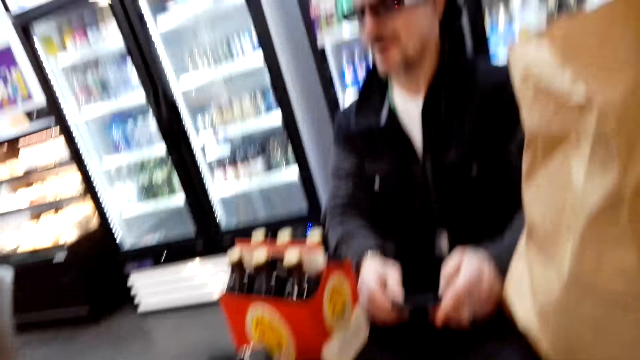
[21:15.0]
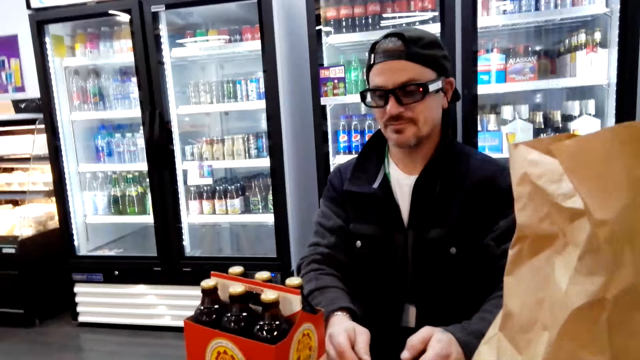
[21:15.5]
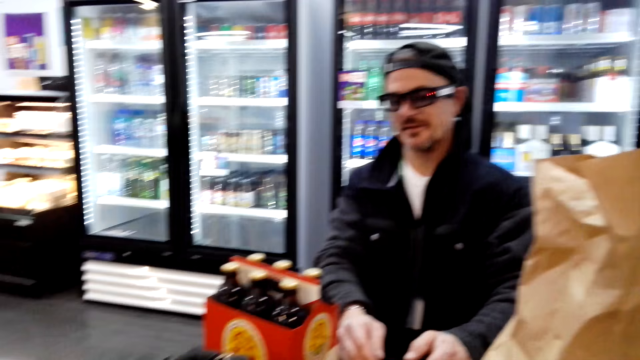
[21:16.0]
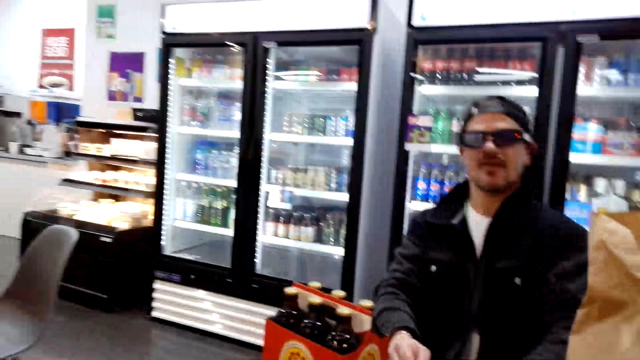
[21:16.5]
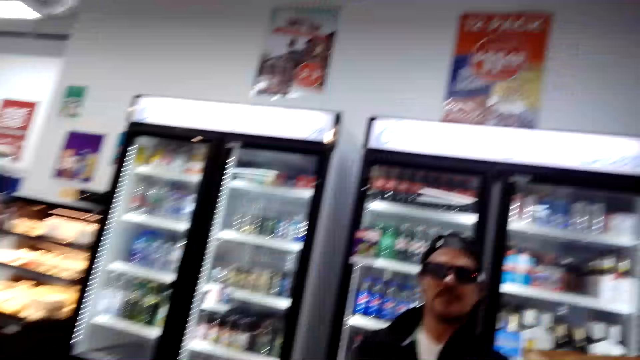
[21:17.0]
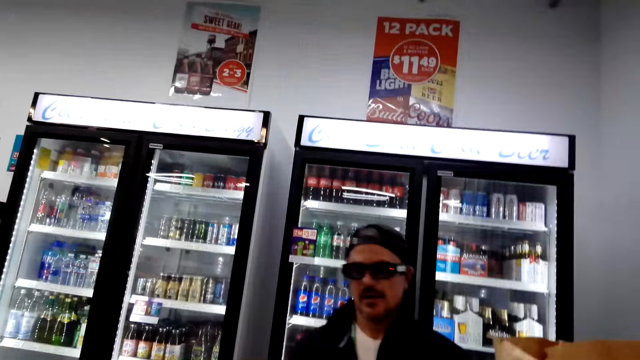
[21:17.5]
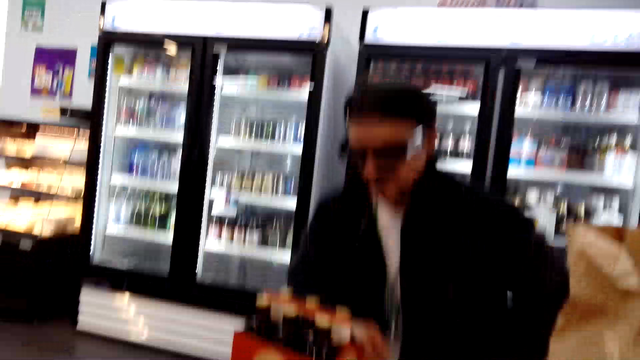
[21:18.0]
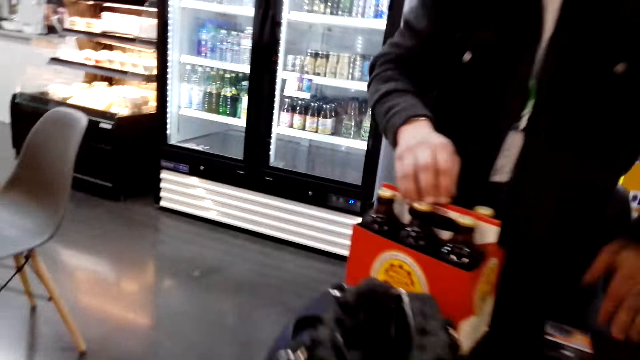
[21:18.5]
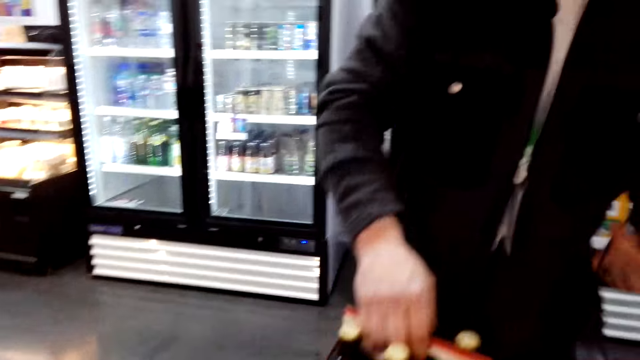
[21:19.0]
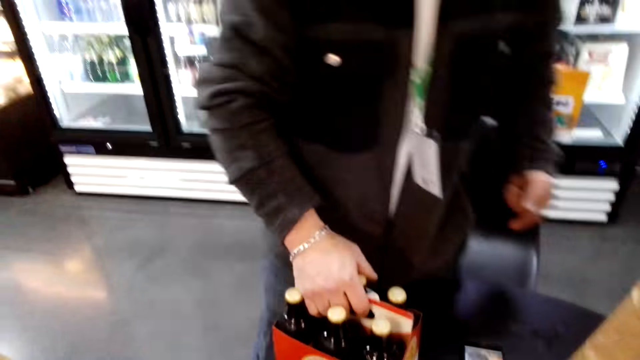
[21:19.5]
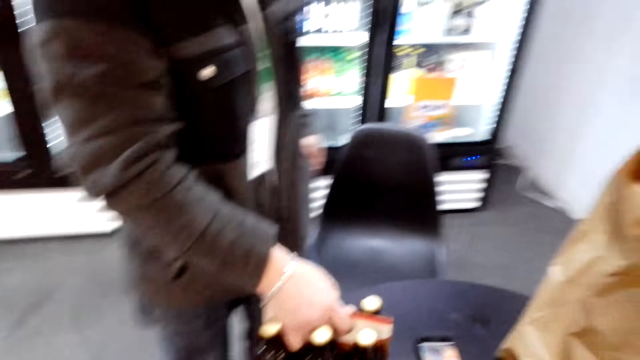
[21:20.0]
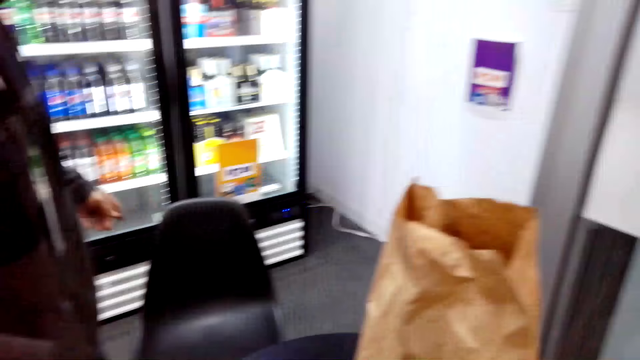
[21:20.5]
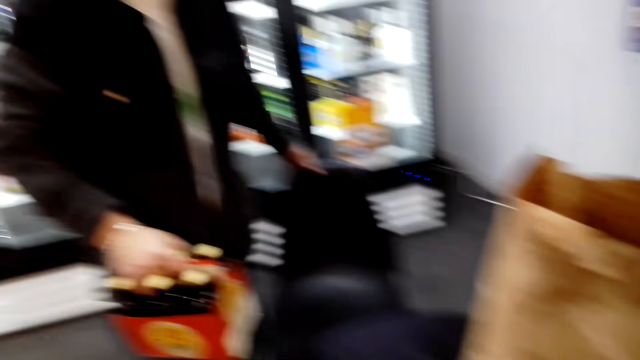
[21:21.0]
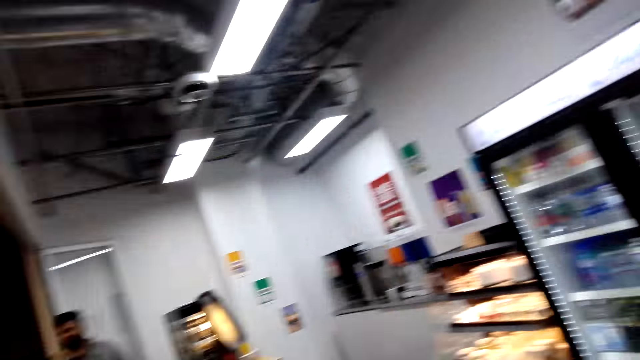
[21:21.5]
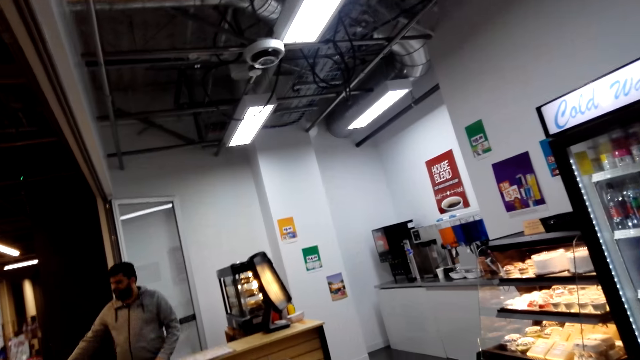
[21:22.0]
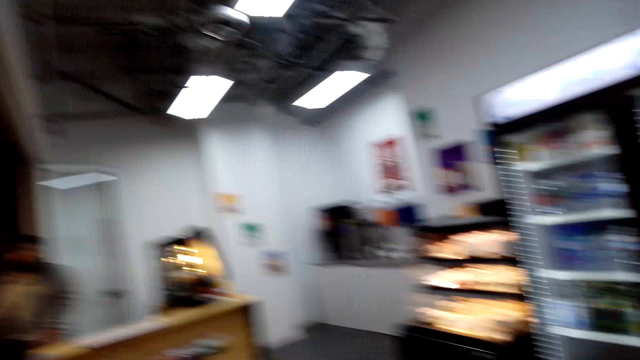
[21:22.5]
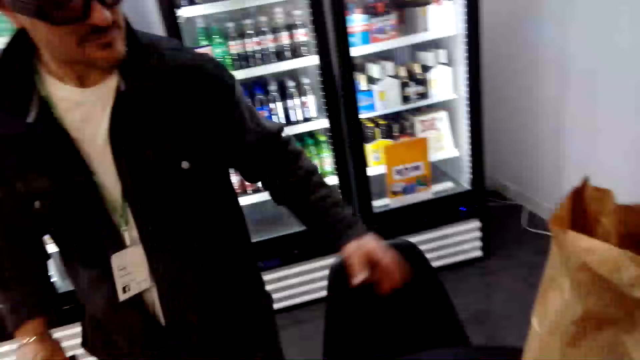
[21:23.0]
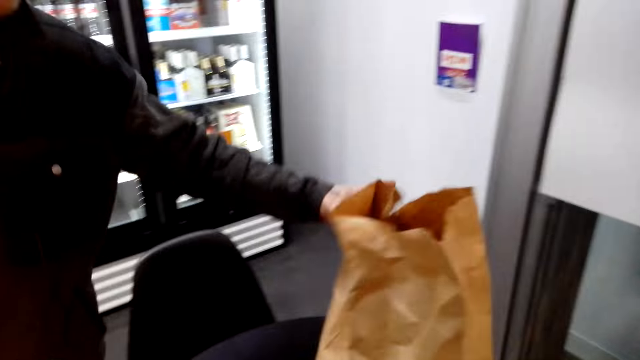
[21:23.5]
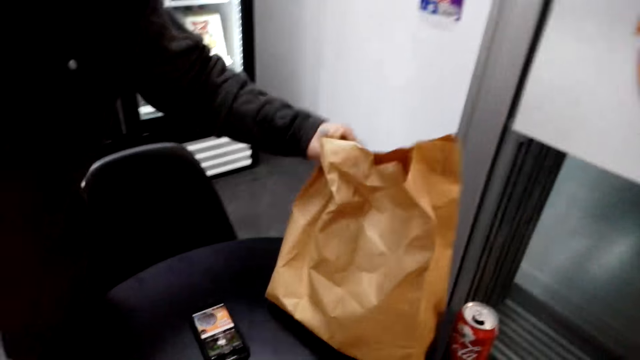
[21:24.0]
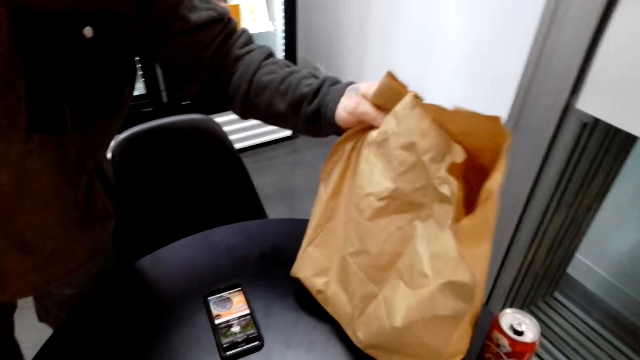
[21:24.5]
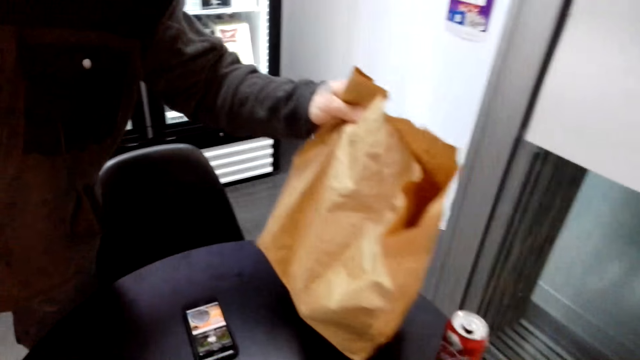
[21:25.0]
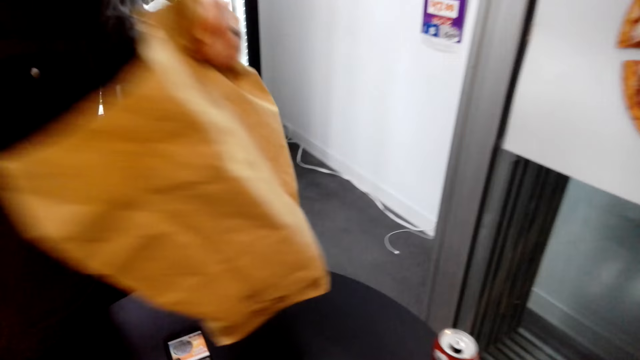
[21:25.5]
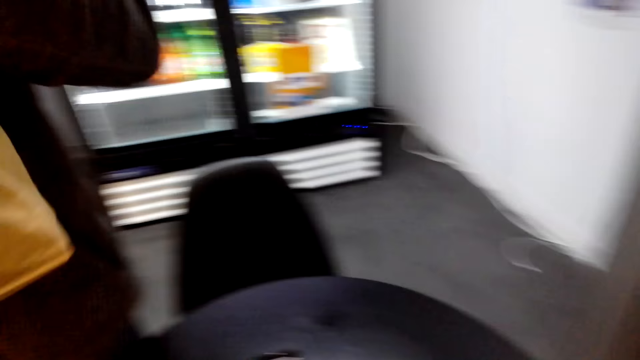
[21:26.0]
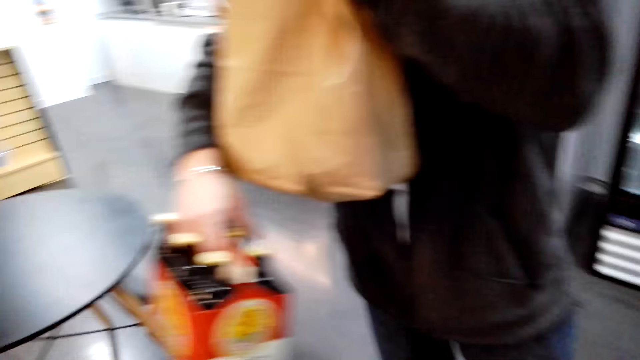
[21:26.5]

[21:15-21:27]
The camera wearer looks at the magazine. They sit on a chair. They talk to a man. The man stands up and picks a beer crate. The man looks around. The camera wearer stands up. The man picks the shopping bag.

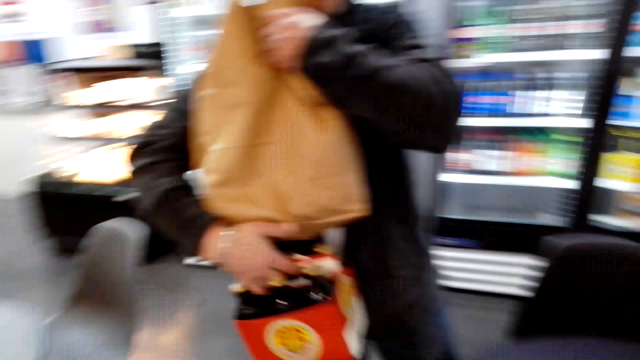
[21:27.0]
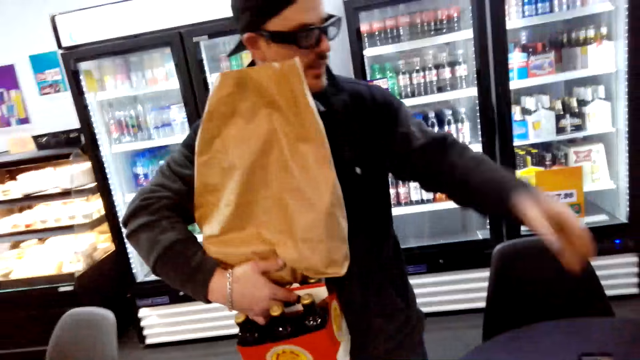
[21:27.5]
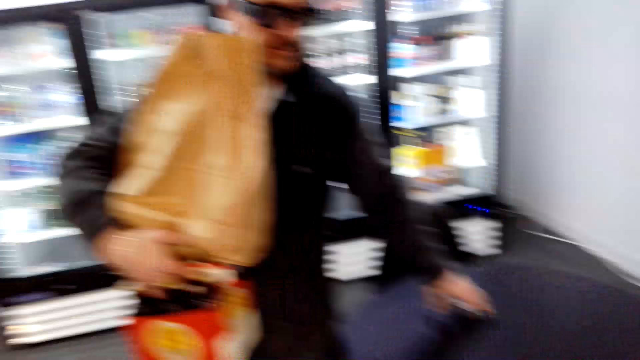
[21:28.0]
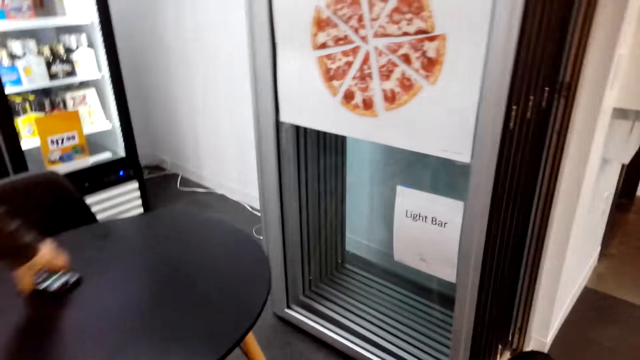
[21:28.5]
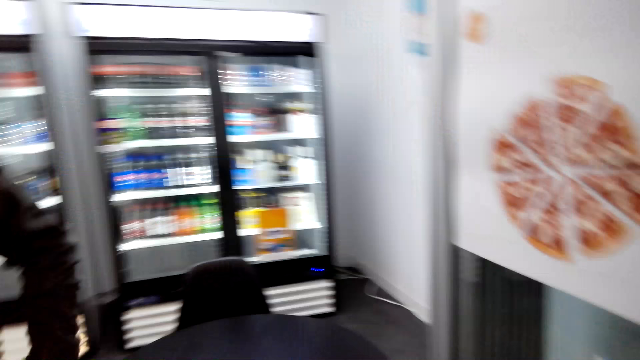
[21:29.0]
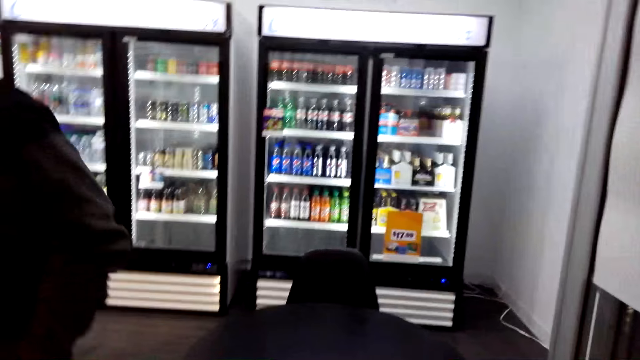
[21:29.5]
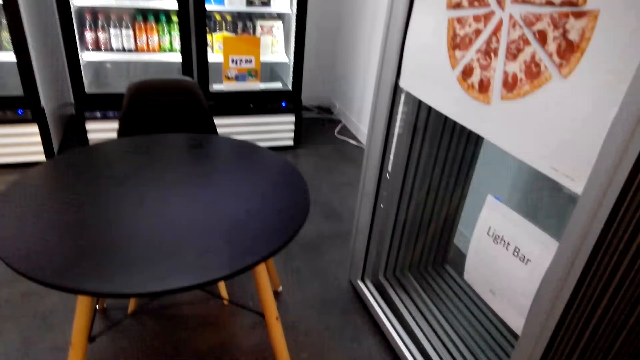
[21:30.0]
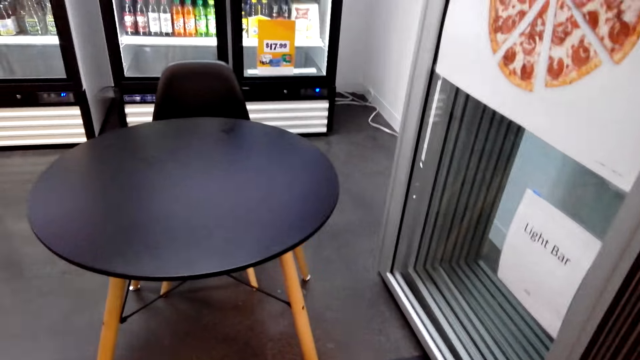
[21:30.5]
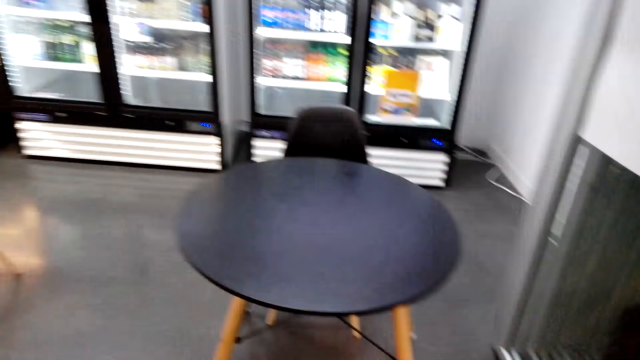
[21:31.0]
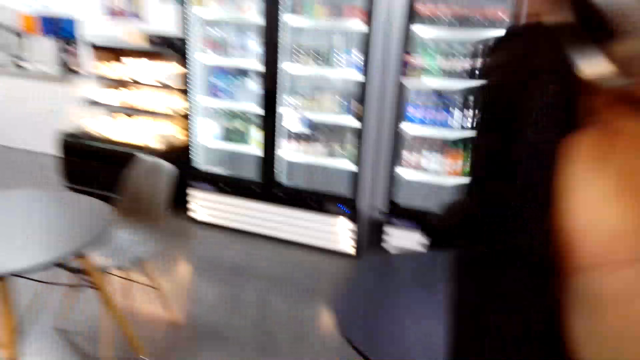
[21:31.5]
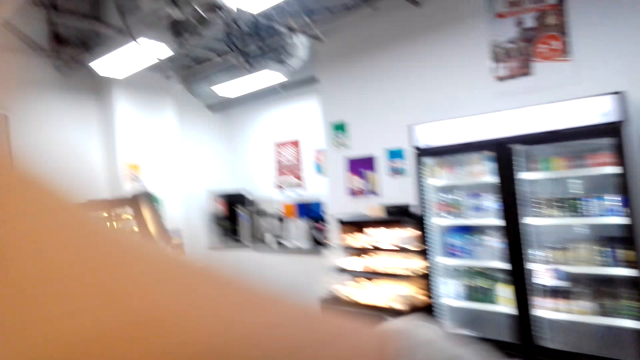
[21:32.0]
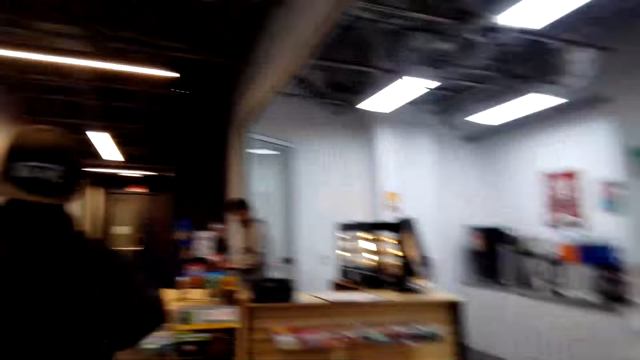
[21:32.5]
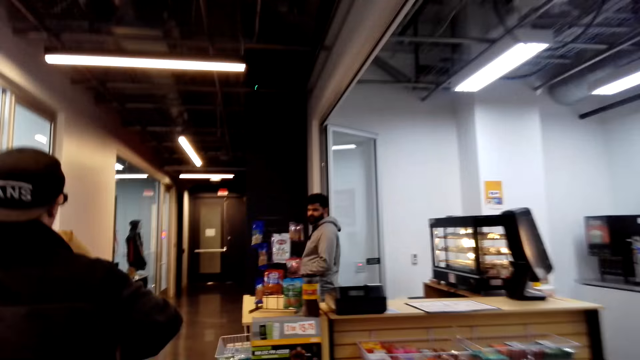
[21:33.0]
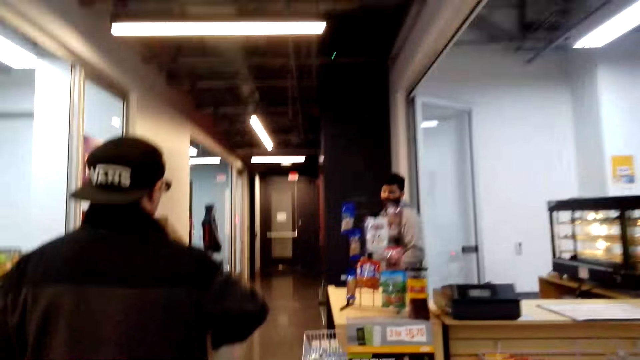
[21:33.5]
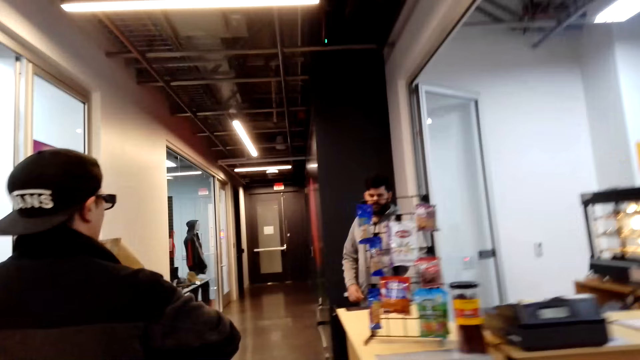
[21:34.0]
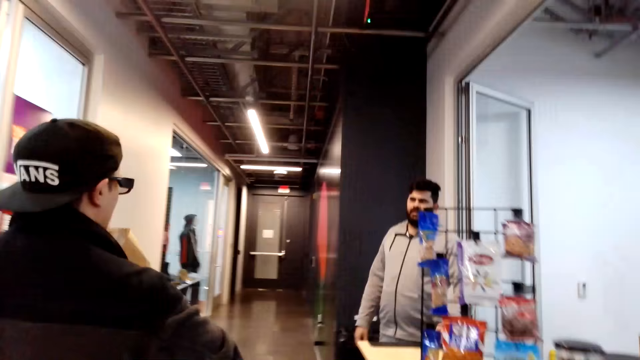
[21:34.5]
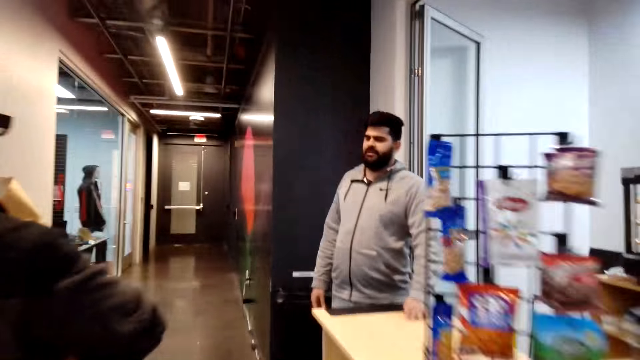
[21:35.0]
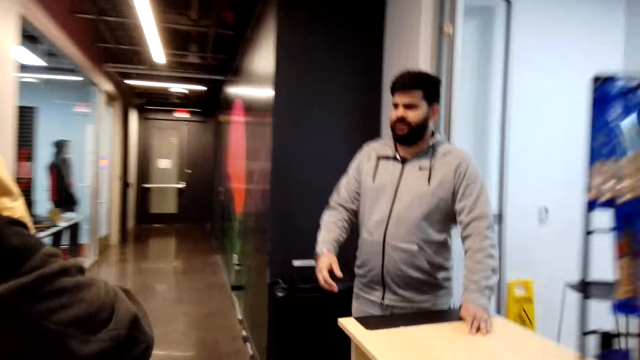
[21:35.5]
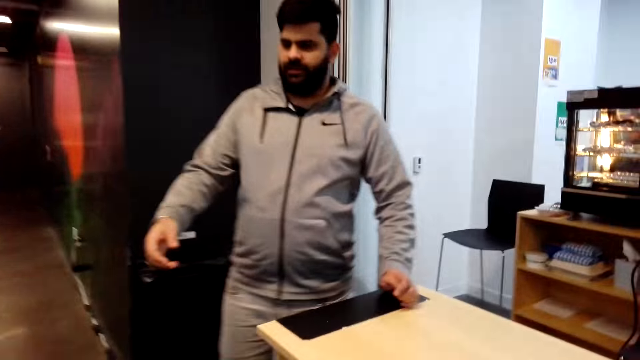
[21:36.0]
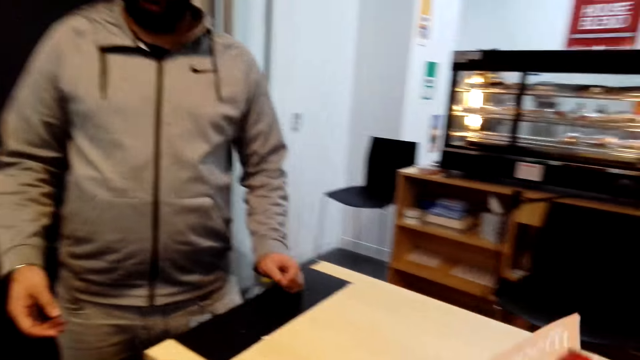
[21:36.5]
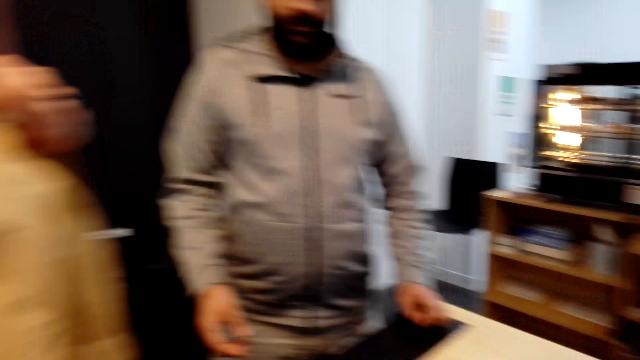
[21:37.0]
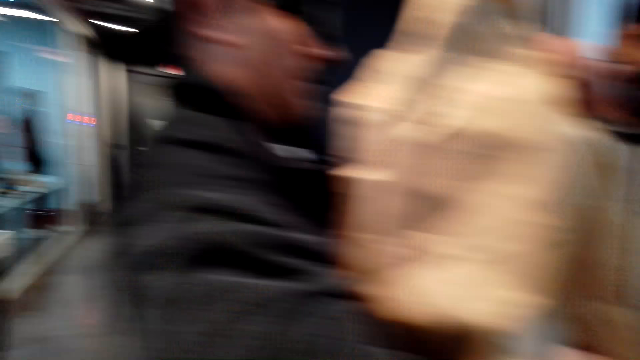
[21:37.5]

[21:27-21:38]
A person picks up the phone on the table. The person moves around. The camera wearer walks around. The person talks to a man.
